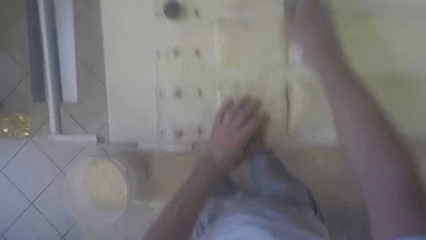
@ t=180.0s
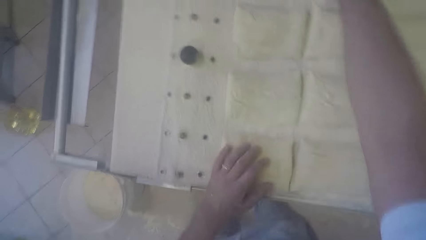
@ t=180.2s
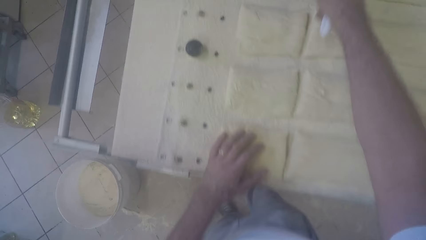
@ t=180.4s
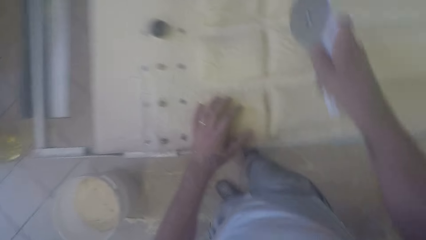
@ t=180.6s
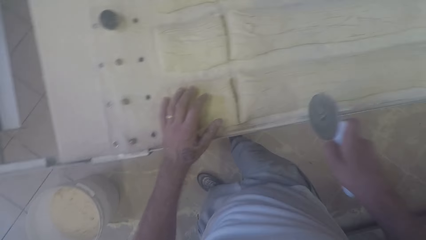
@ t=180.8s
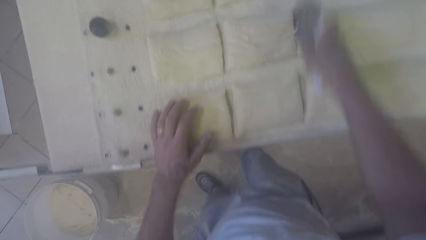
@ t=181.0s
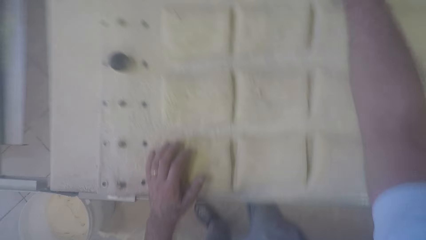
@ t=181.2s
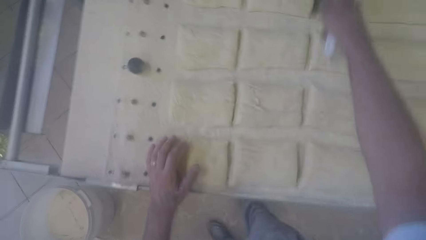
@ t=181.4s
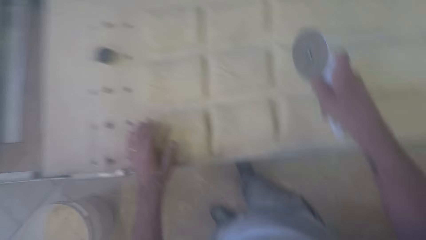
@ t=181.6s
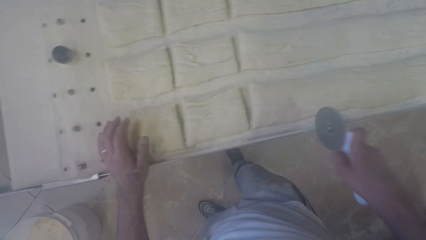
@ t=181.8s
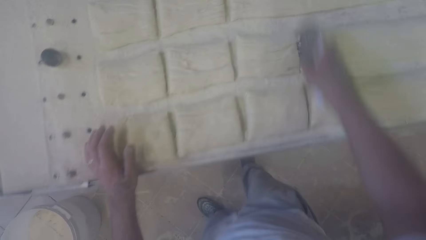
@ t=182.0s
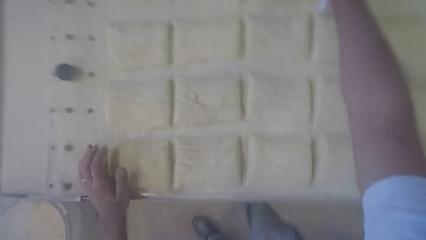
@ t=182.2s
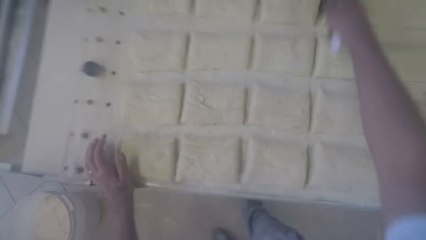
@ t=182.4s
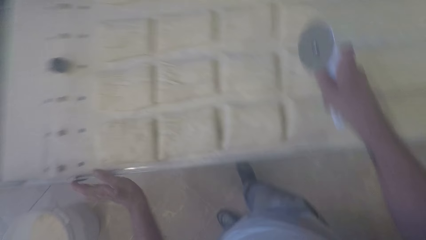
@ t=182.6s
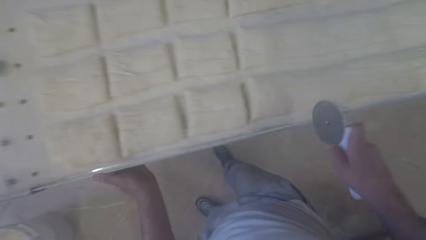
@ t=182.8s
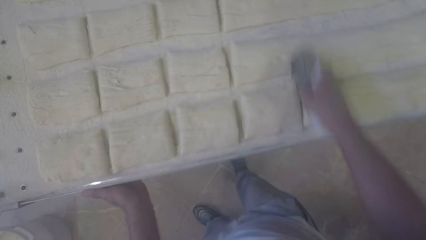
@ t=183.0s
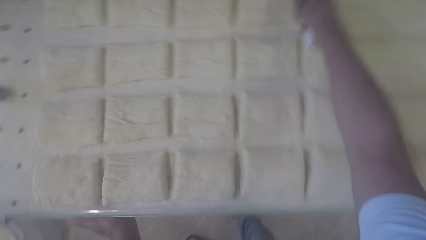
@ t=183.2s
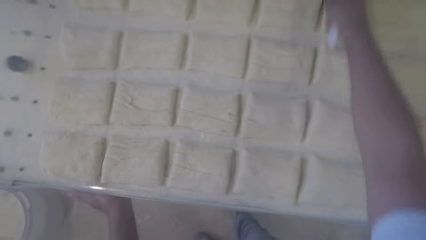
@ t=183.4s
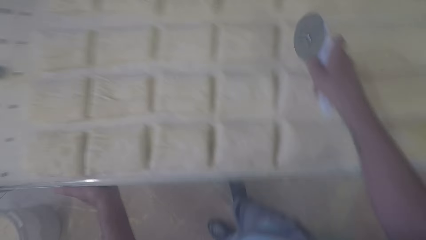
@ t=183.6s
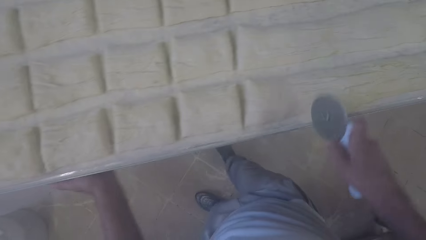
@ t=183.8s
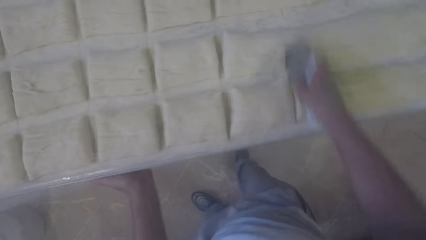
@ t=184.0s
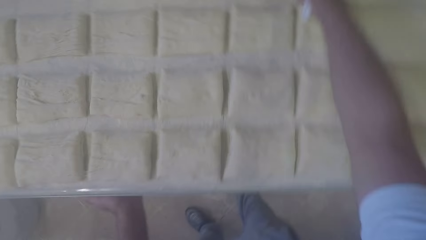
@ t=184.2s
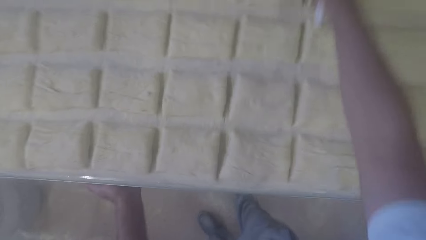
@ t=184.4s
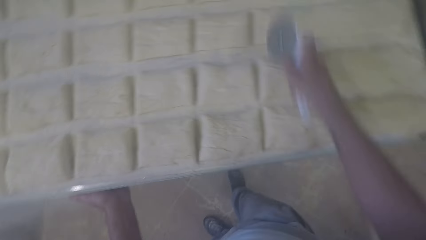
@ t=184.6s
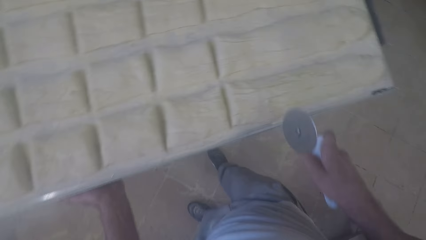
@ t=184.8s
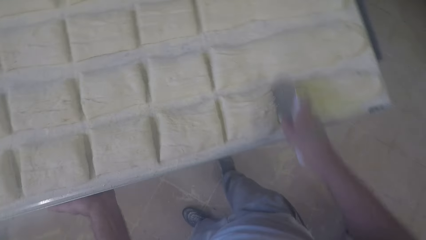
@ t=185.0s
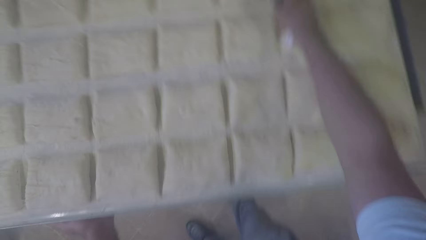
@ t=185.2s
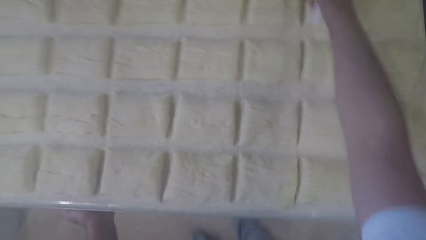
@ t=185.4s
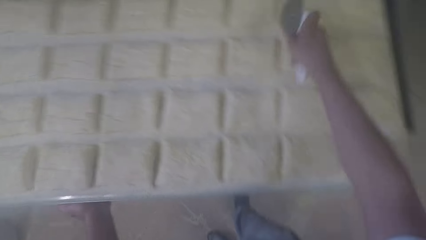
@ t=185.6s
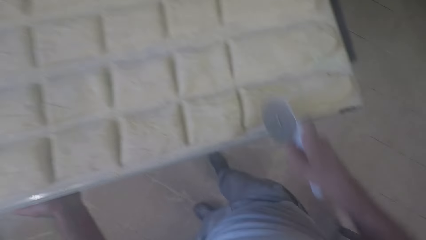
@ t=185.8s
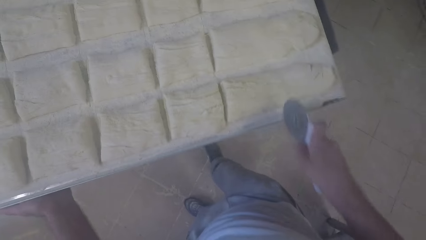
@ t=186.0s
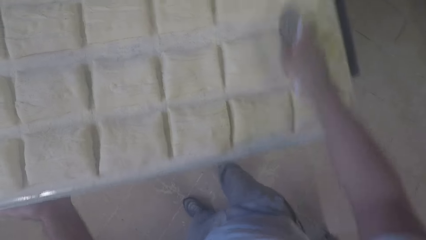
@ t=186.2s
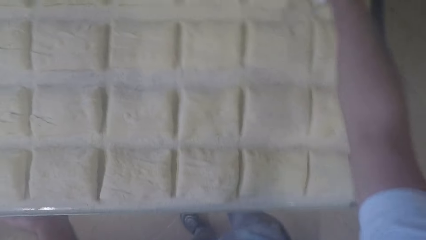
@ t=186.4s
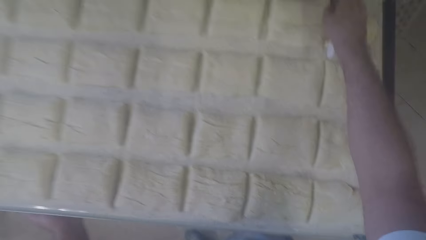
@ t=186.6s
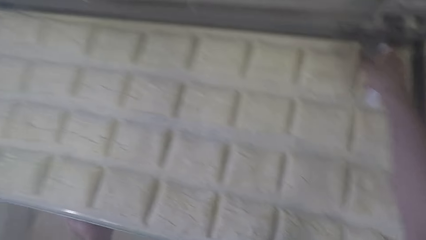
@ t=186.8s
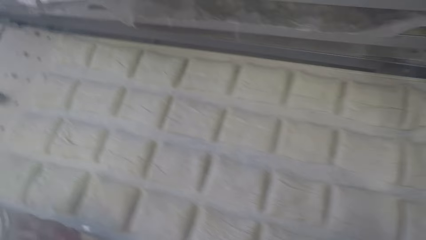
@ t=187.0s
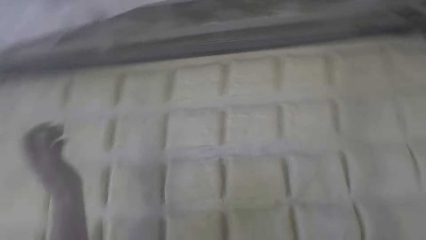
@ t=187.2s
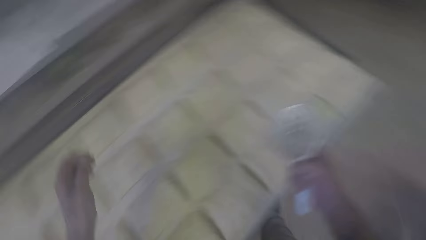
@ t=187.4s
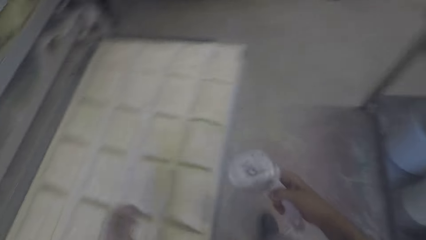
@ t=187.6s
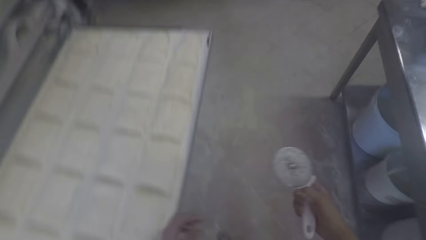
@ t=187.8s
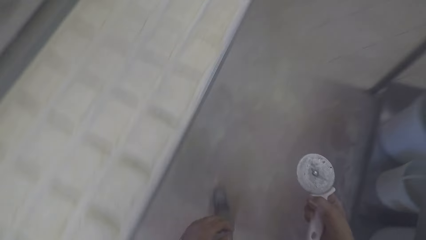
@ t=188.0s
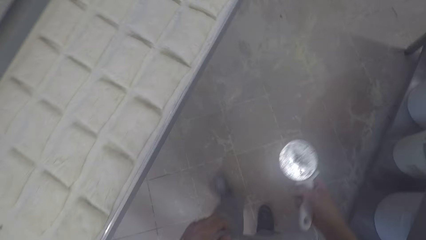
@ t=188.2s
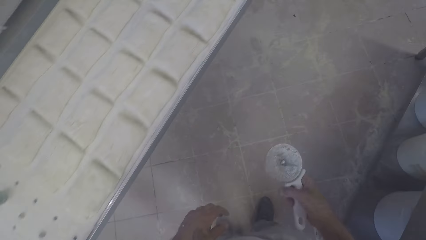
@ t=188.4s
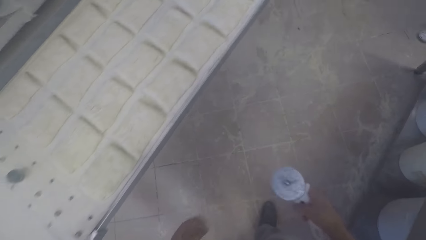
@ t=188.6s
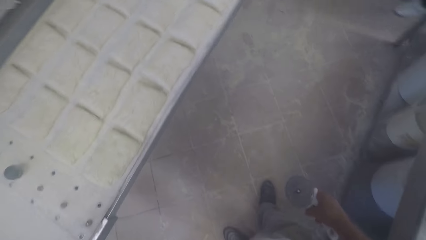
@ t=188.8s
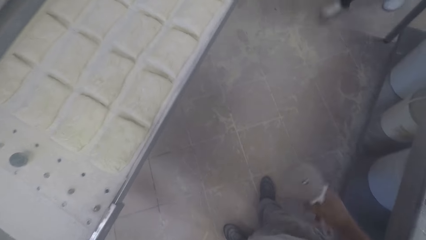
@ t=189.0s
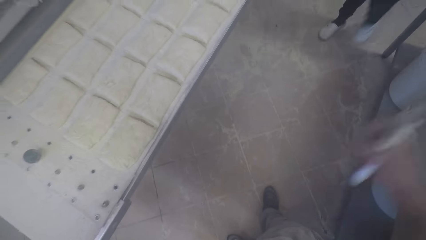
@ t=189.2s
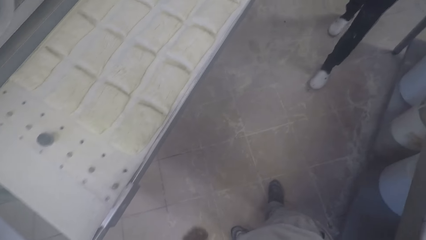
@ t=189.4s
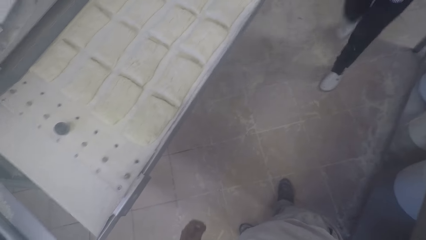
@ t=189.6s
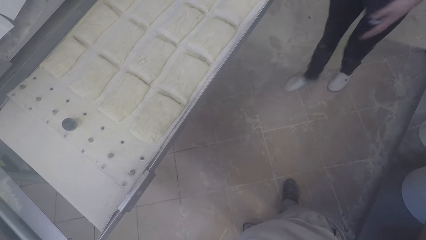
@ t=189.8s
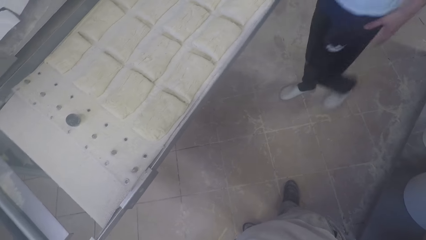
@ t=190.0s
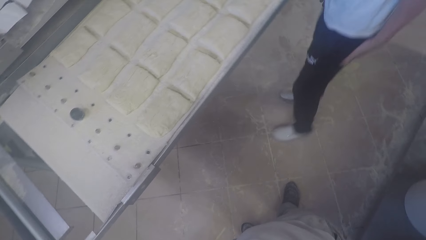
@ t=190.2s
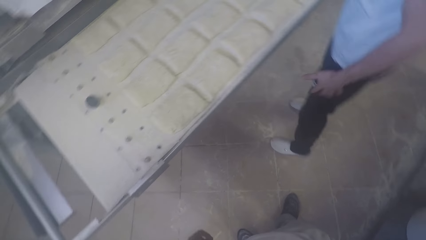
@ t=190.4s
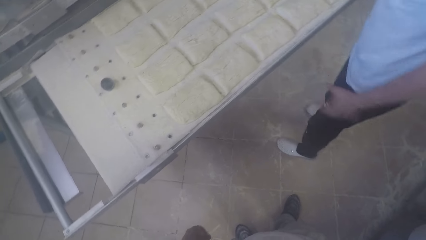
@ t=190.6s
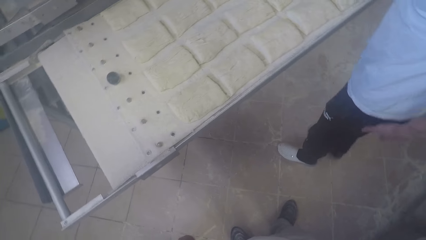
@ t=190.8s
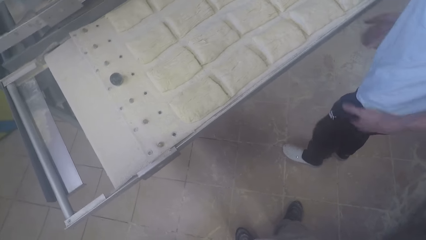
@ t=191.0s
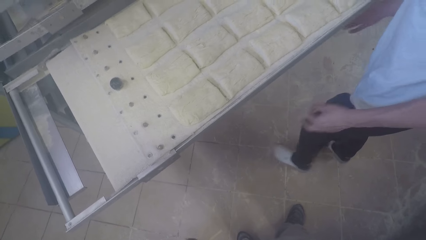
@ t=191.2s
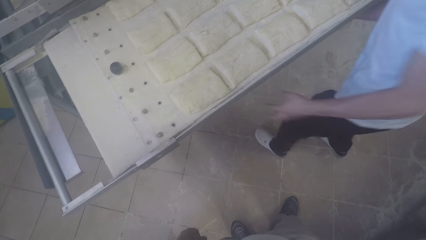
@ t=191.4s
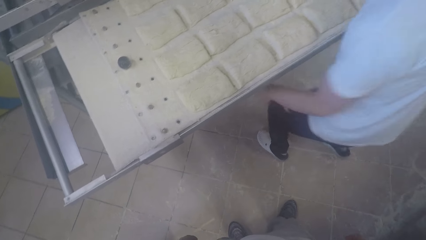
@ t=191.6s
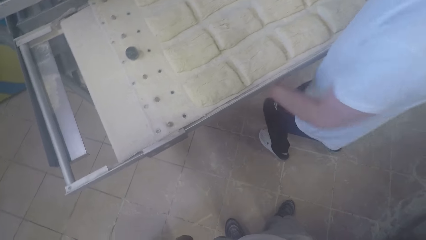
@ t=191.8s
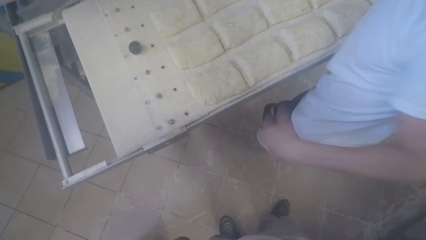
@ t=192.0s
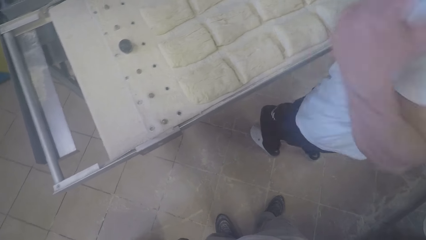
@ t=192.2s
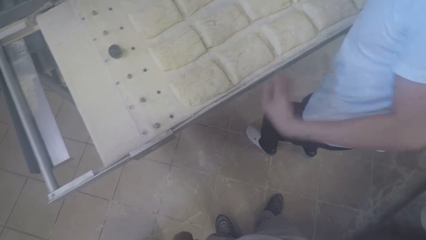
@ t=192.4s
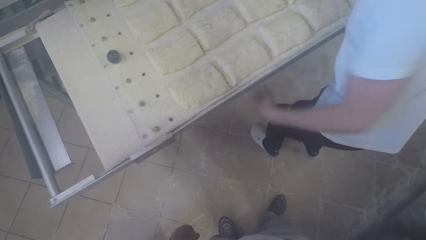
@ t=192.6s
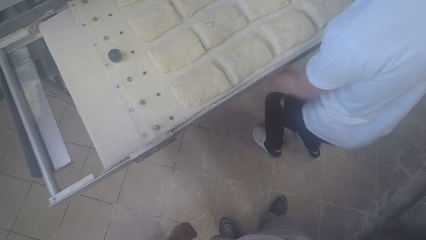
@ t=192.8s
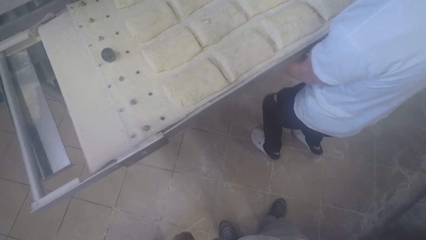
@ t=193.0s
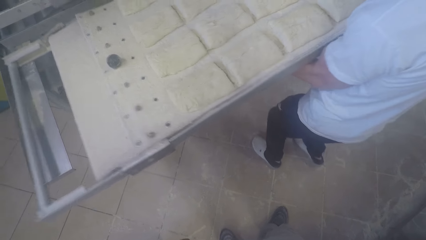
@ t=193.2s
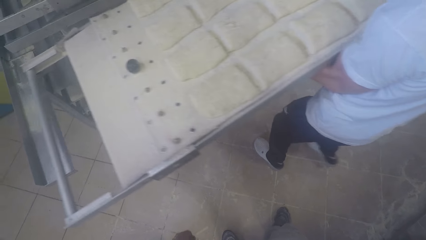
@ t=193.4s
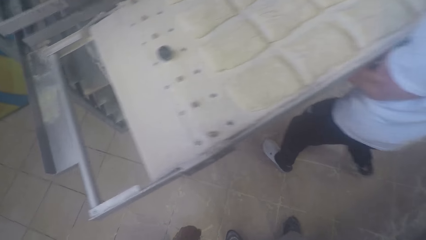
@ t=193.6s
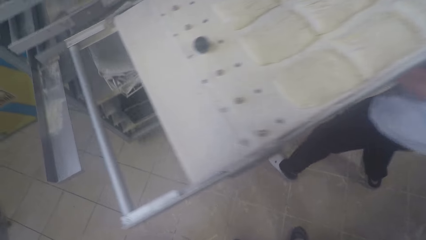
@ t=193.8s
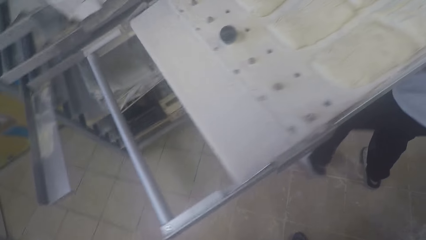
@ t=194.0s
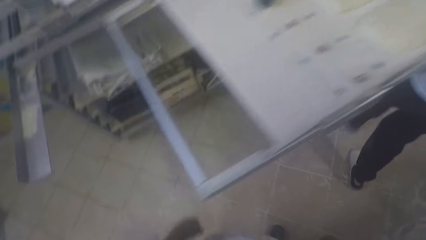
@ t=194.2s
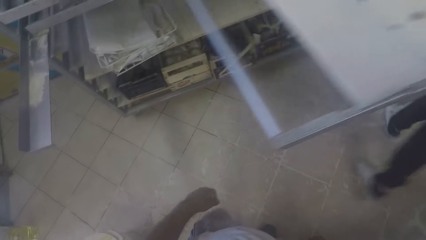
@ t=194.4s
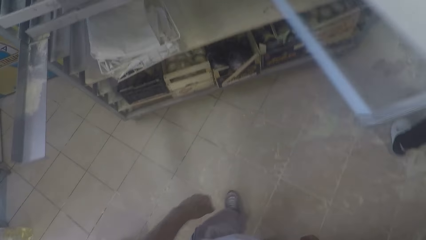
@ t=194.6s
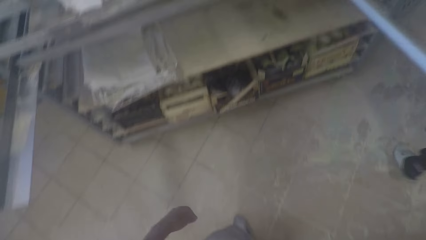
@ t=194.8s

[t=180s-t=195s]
The camera wearer cuts through the dough with the pizza cutter in his right hand repeatedly. An apprentice walks towards the tray of dough. The apprentice wipes hands with his trouser. The apprentice moves his left hand upwards. The apprentice picks up the tray of dough with both hands. The apprentice walks away with the tray of dough in both hands.
